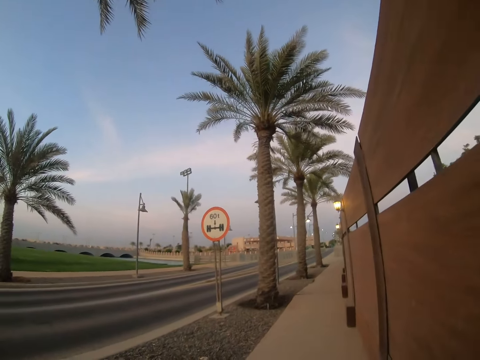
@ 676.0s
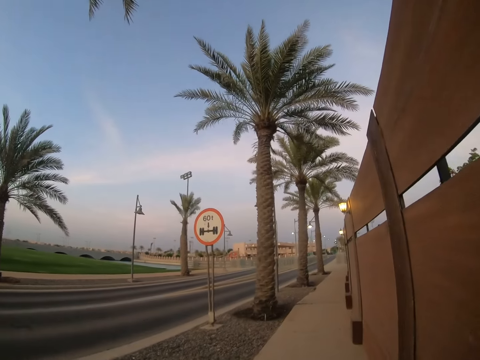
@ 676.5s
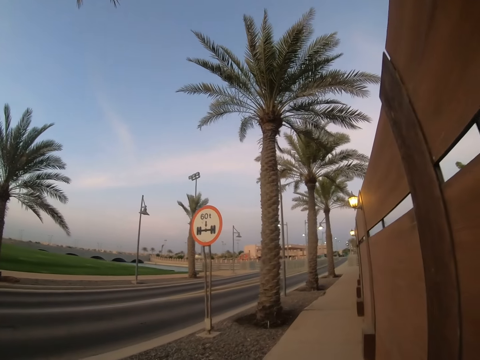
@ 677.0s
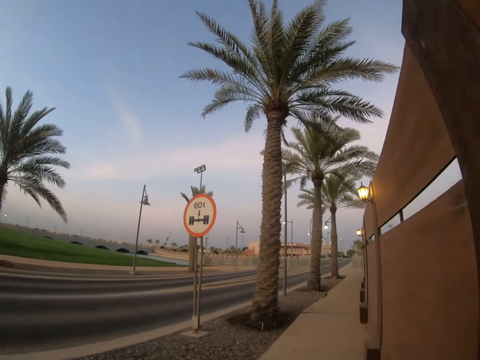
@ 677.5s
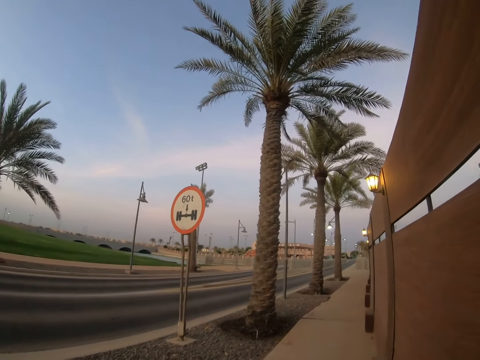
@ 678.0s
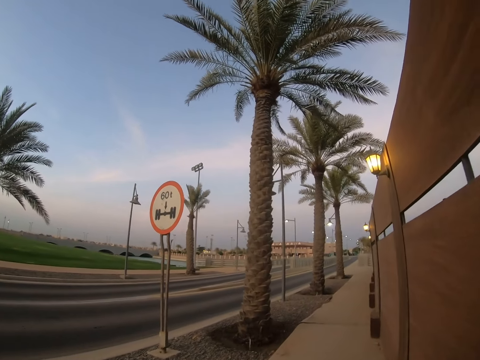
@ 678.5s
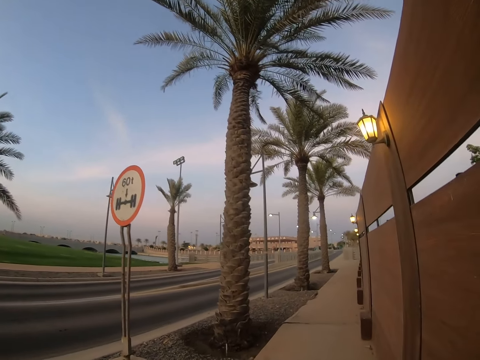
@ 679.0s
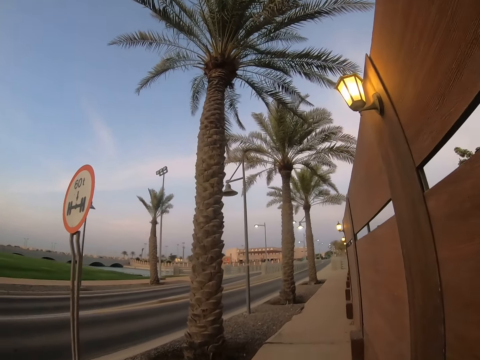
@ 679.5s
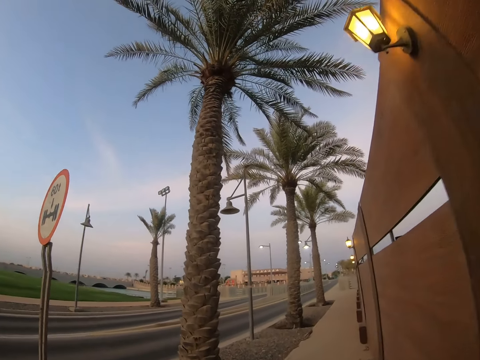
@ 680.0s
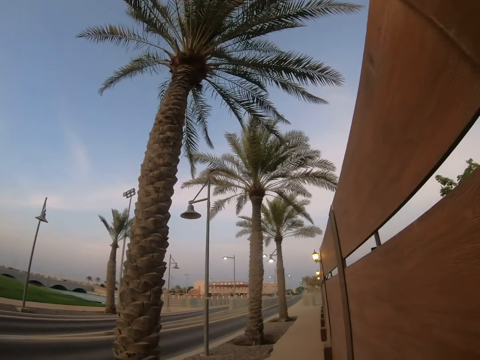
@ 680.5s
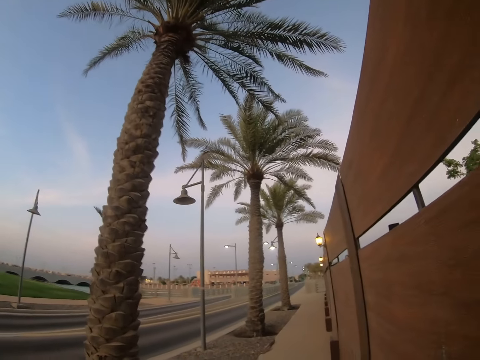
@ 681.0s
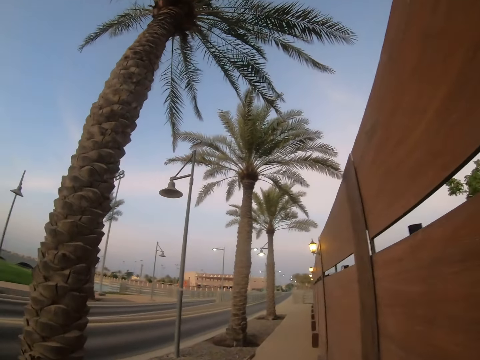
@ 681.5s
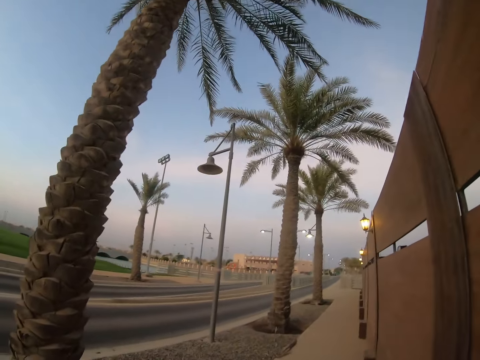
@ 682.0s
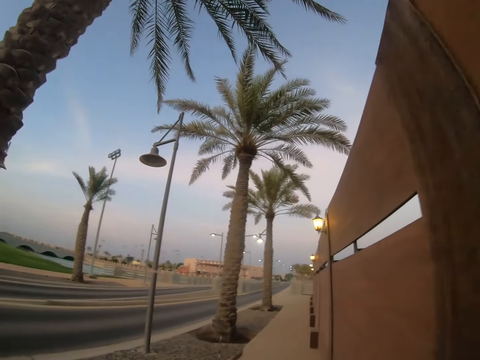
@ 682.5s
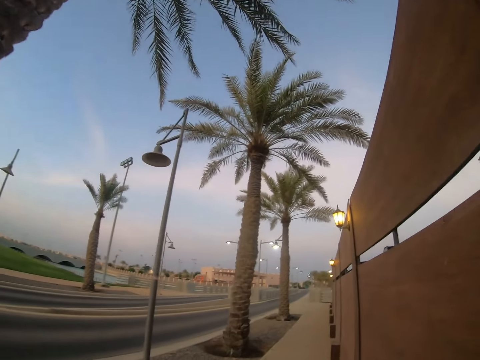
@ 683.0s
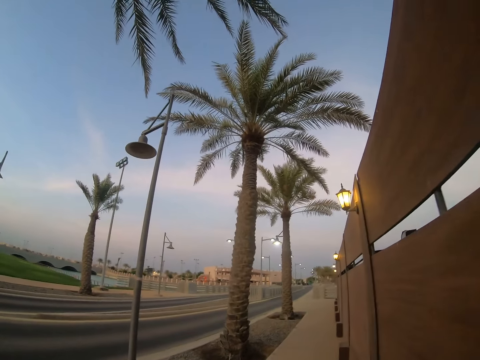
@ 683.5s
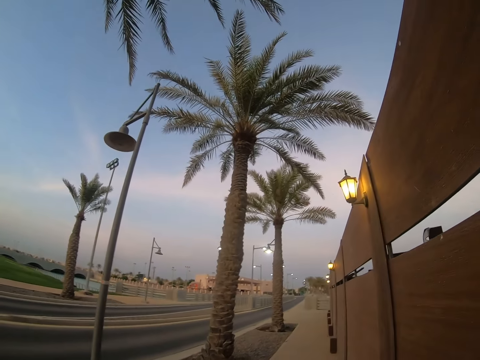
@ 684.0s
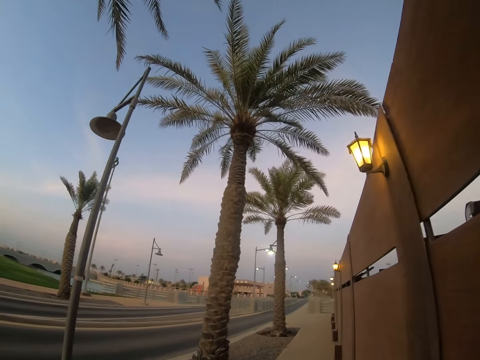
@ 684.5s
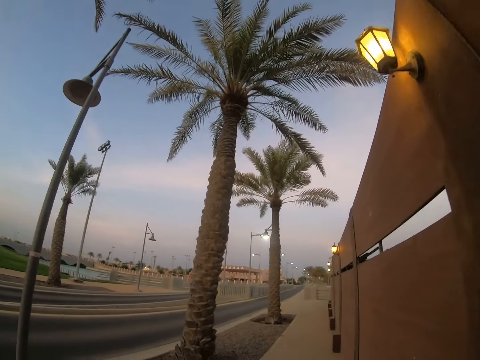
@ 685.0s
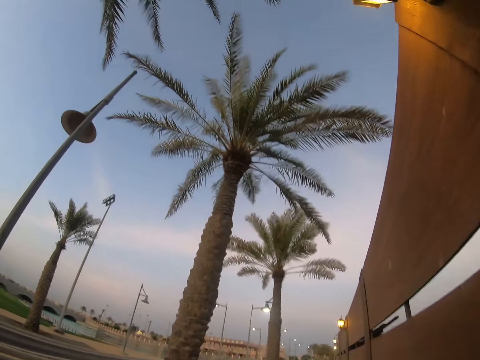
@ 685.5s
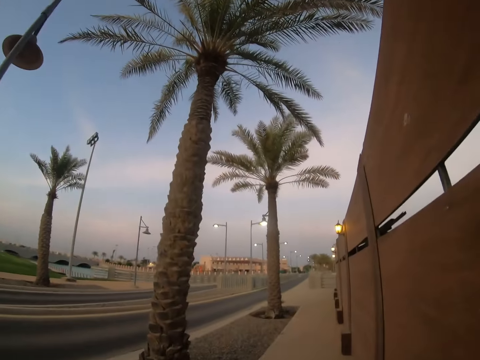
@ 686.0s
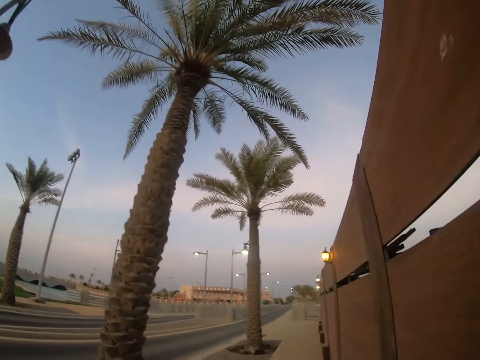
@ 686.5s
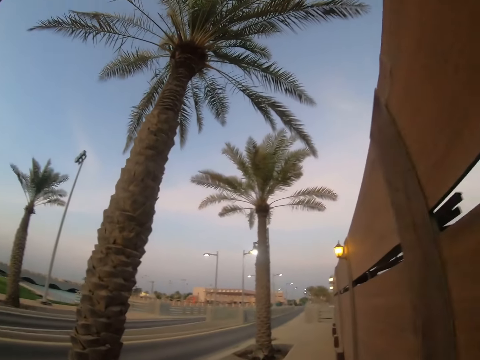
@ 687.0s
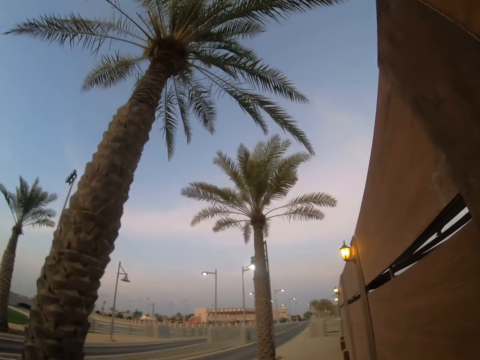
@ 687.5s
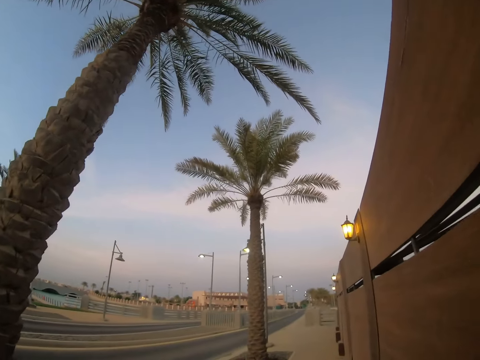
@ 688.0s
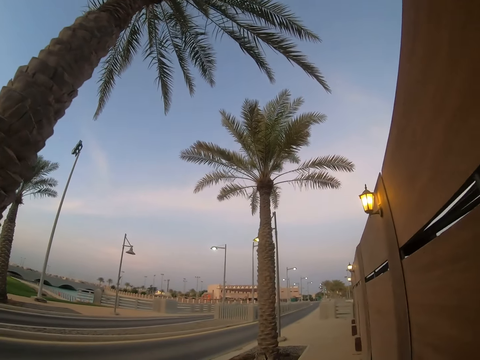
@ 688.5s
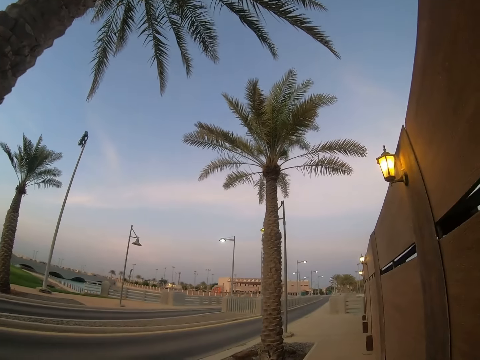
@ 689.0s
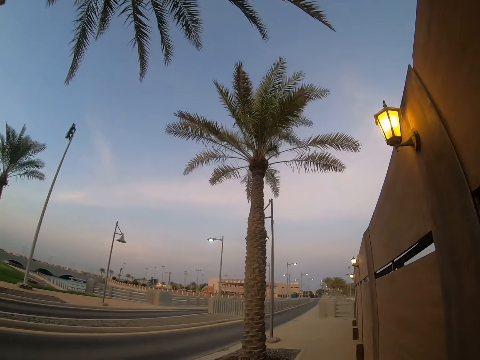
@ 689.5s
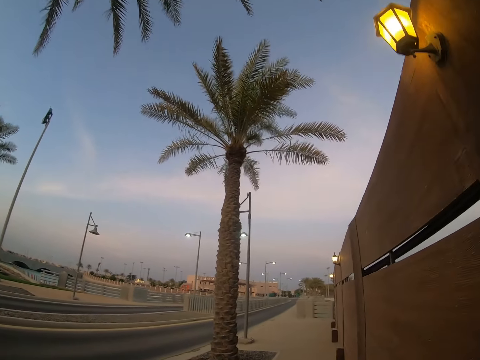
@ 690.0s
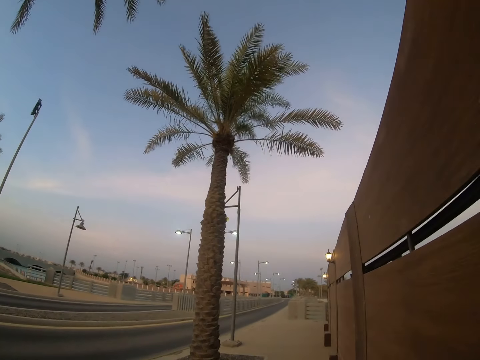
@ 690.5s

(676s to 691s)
The camera wearer looks around the road. They walk on a sidewalk.

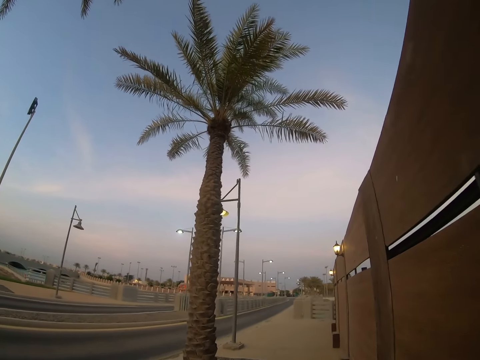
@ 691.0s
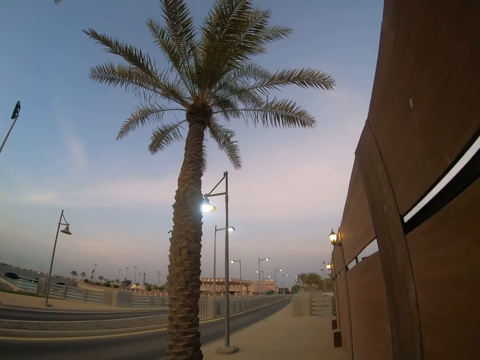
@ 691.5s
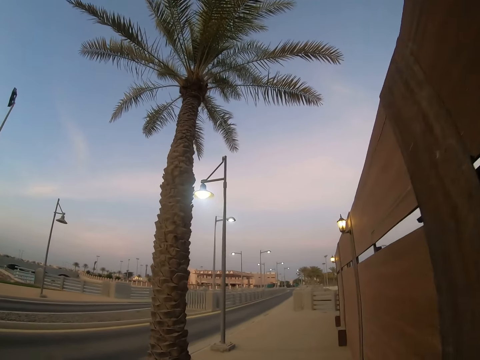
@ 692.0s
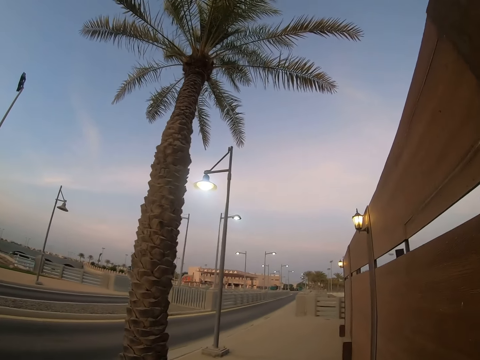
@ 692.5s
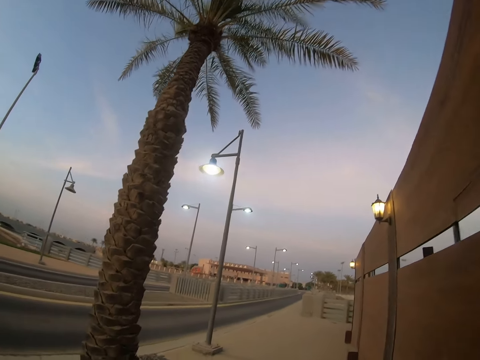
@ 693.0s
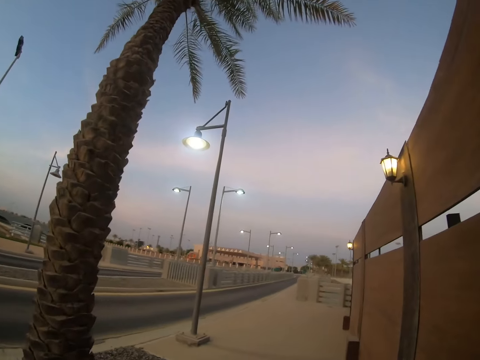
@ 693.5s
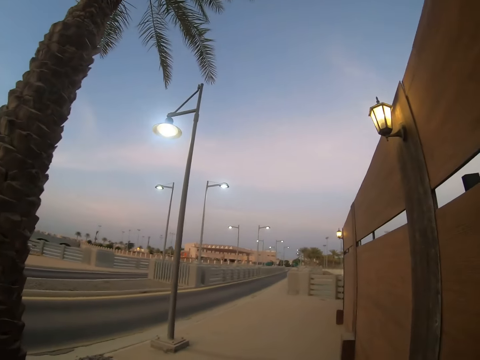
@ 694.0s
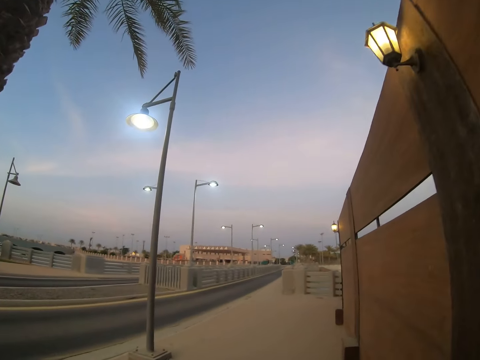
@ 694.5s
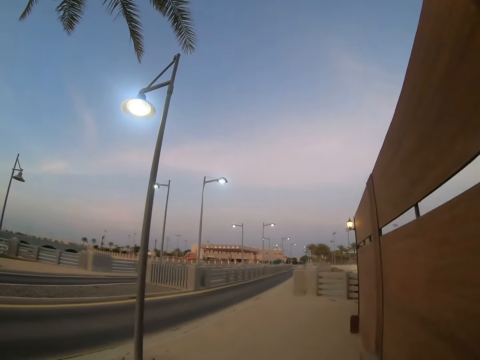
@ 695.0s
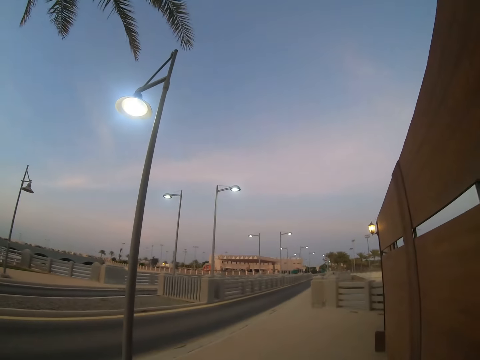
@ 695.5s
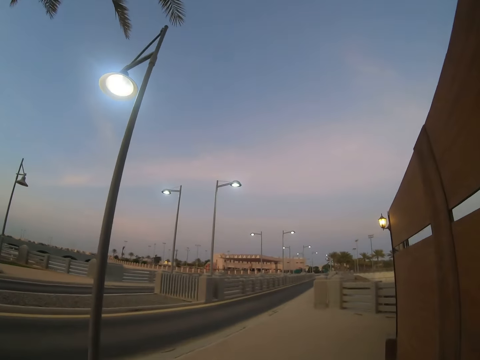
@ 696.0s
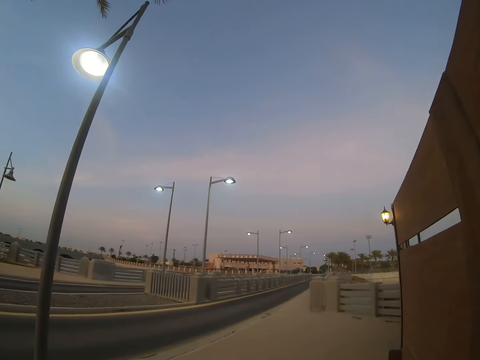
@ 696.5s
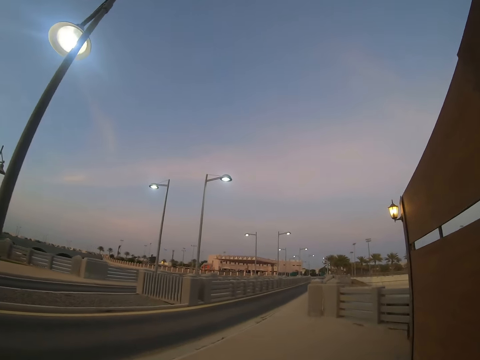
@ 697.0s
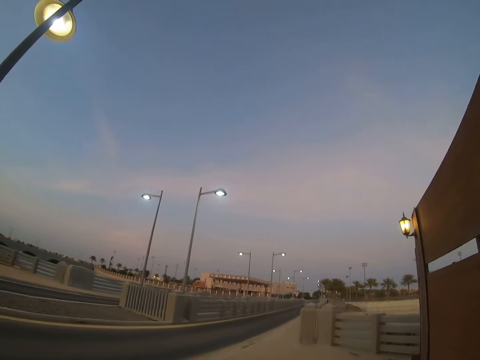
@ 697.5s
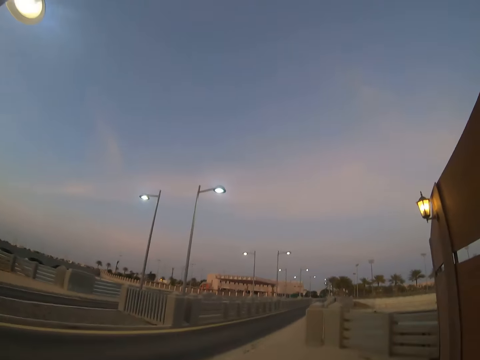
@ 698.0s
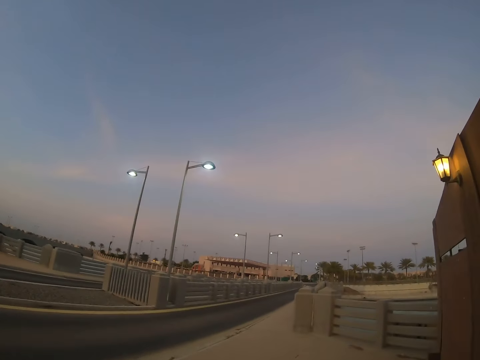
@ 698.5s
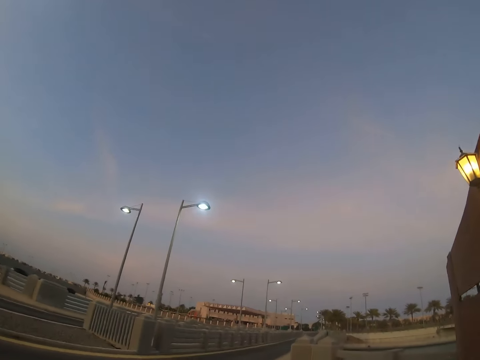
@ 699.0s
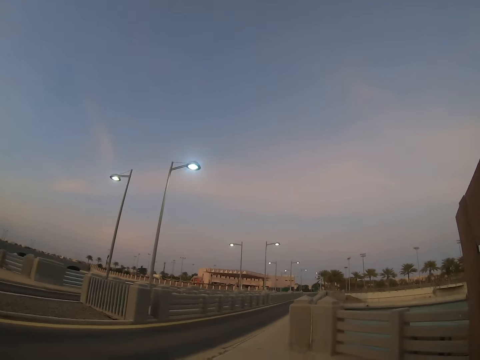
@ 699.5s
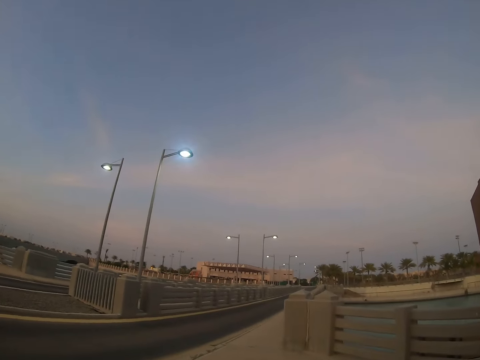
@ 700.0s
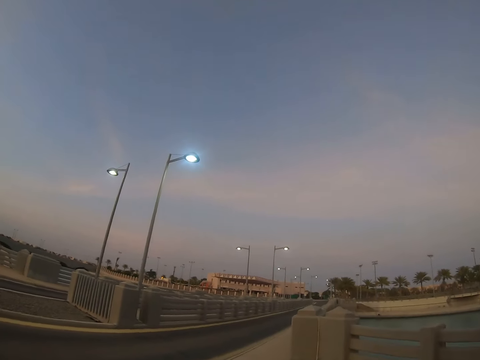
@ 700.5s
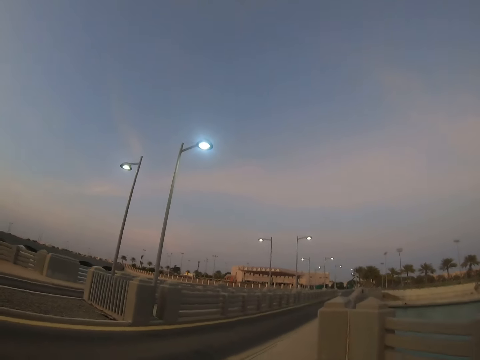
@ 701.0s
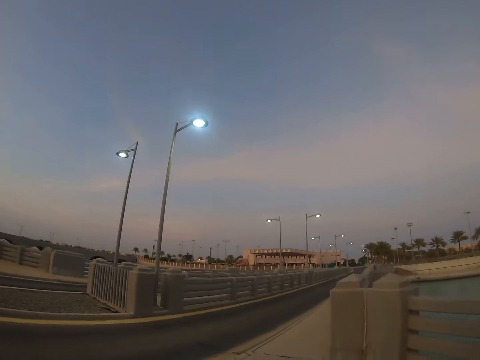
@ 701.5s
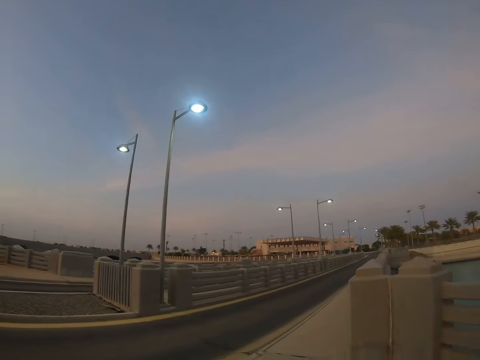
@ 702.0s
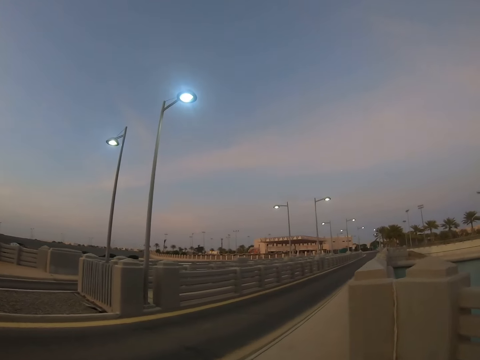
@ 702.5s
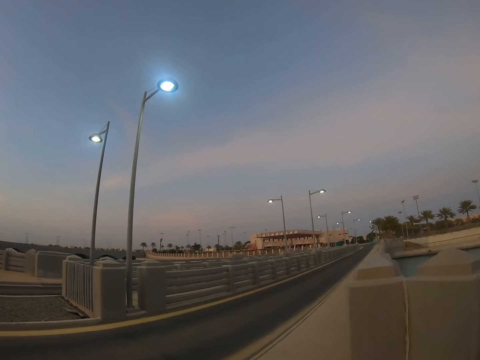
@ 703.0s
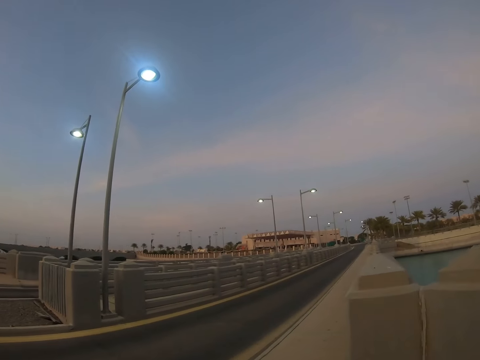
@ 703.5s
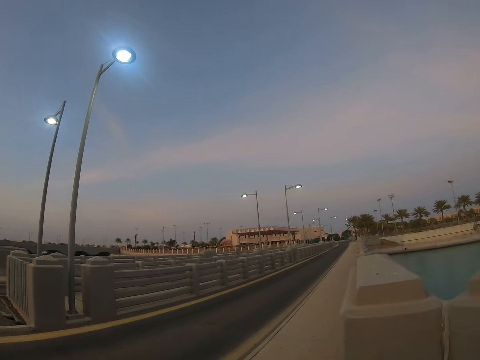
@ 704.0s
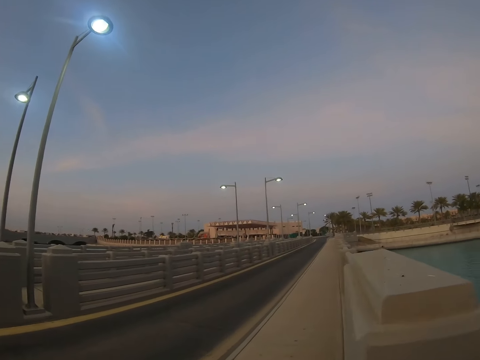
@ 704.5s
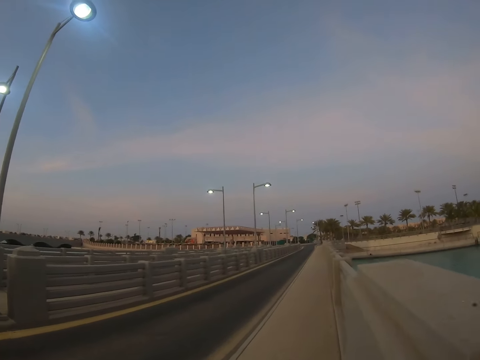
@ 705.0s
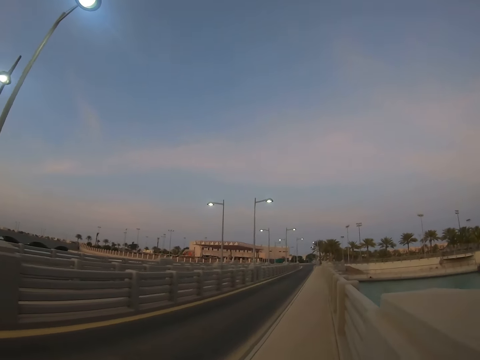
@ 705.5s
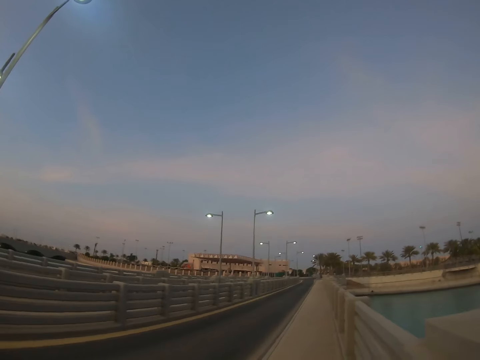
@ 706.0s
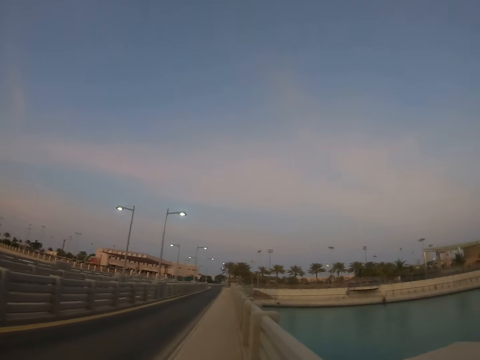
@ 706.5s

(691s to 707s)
The camera wearer looks around the road. They walk on a sidewalk.
